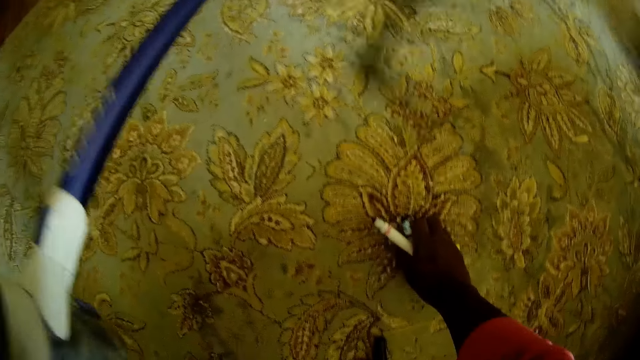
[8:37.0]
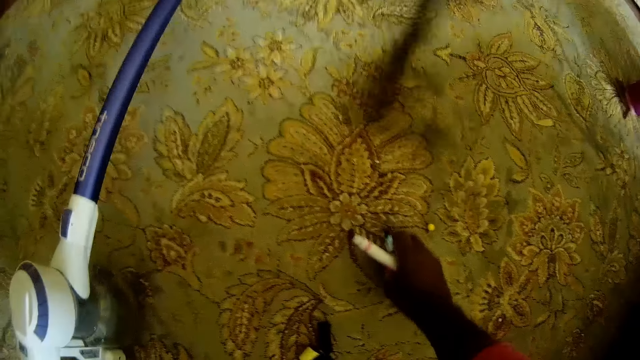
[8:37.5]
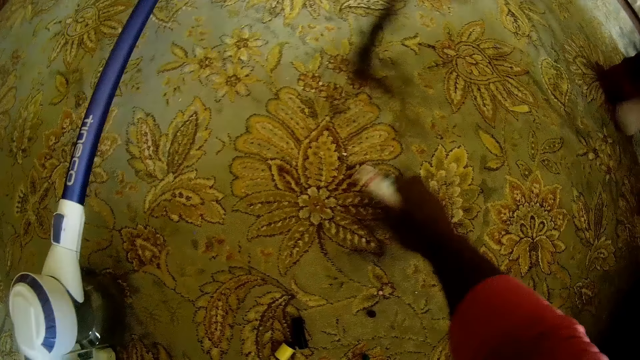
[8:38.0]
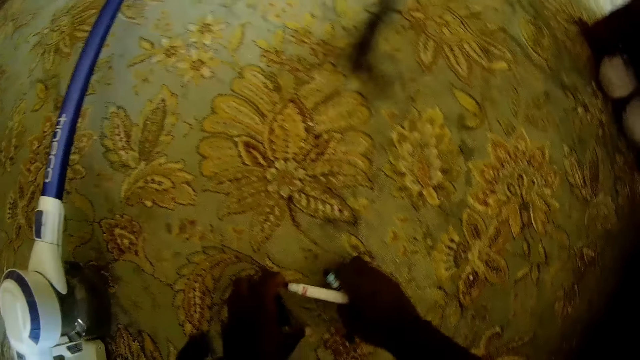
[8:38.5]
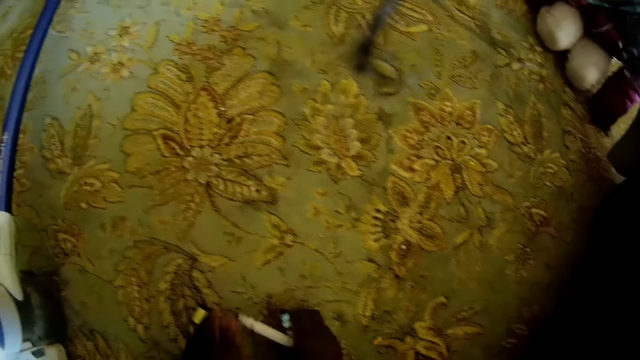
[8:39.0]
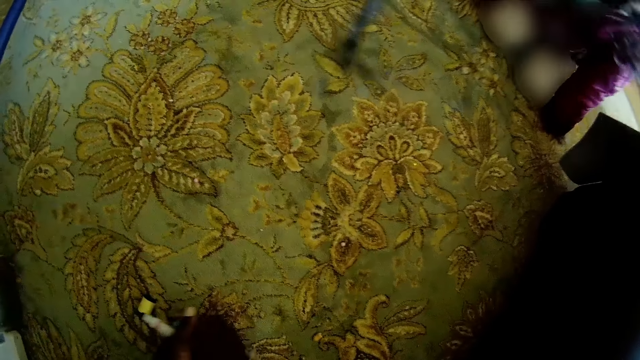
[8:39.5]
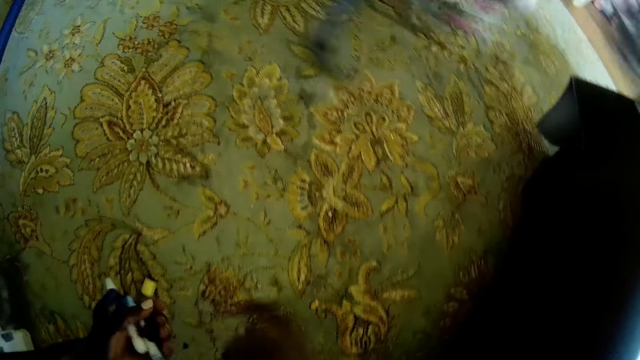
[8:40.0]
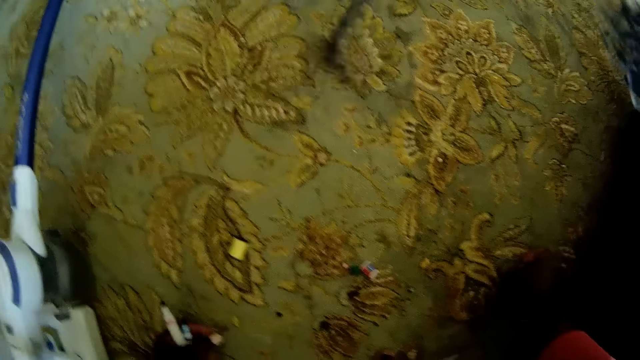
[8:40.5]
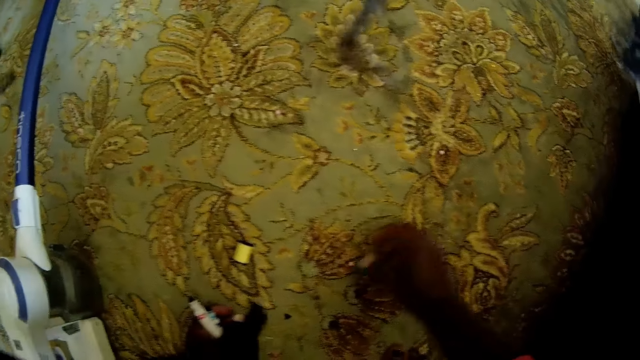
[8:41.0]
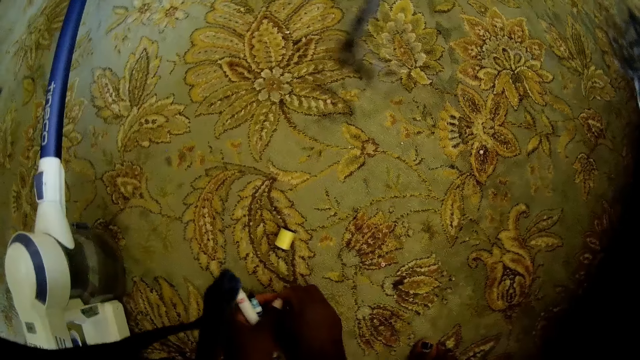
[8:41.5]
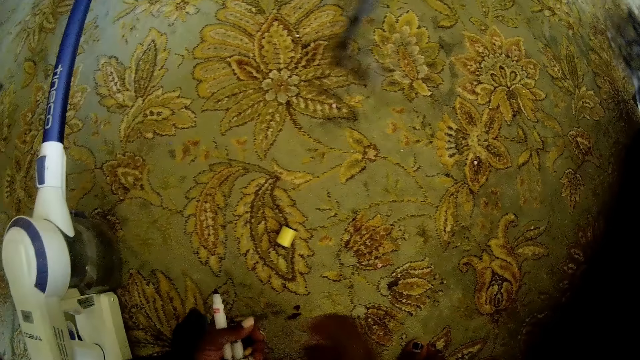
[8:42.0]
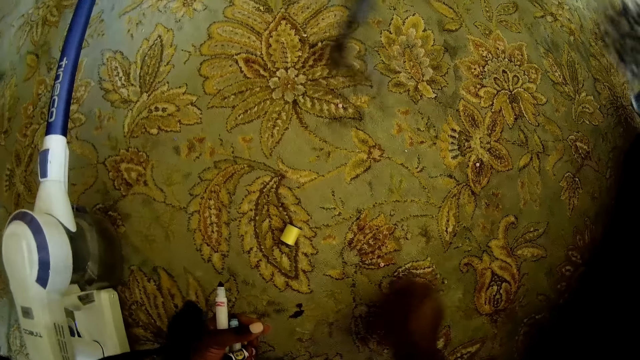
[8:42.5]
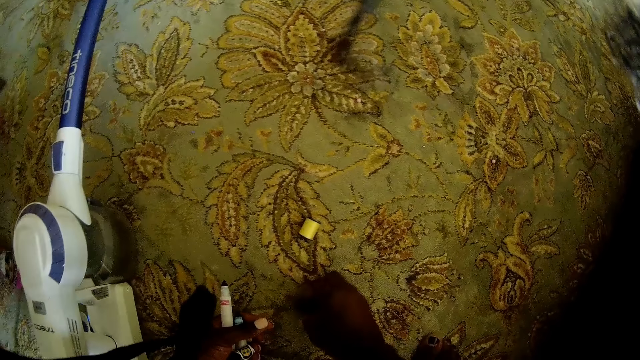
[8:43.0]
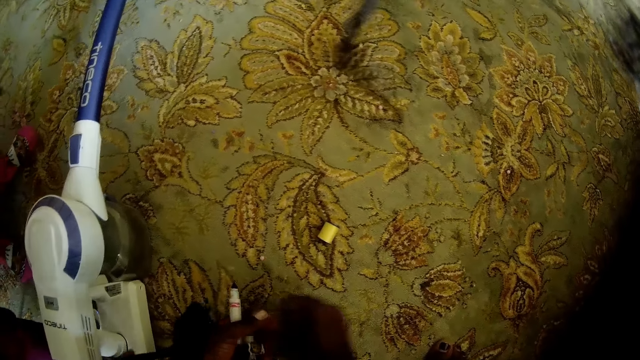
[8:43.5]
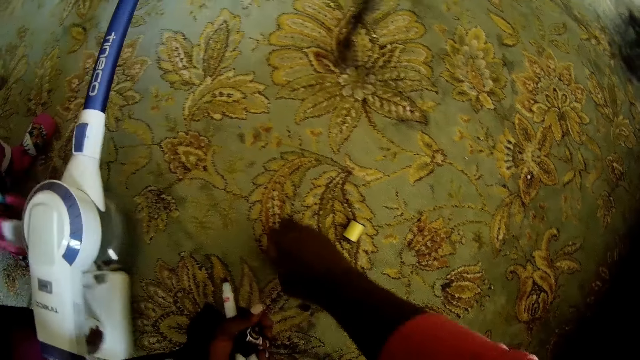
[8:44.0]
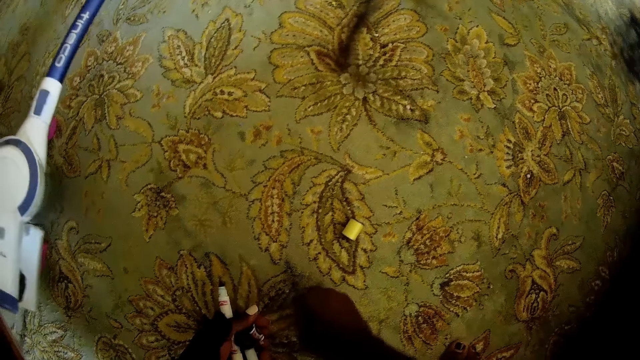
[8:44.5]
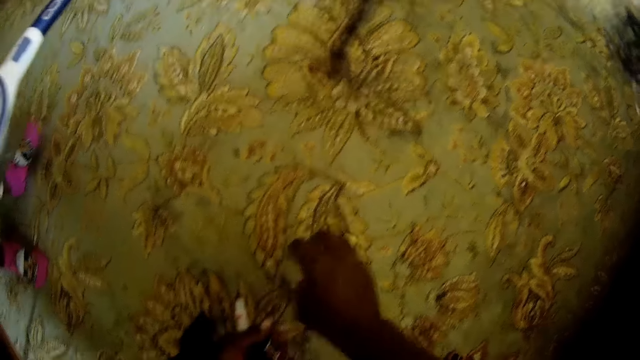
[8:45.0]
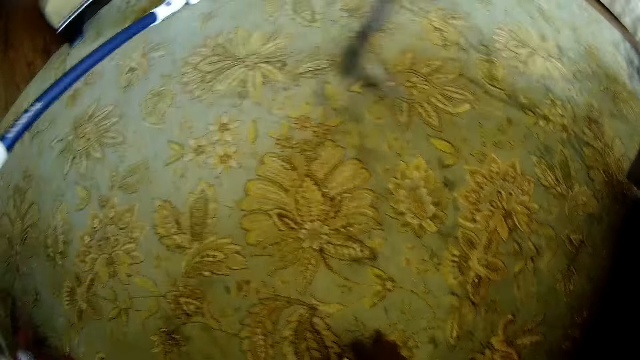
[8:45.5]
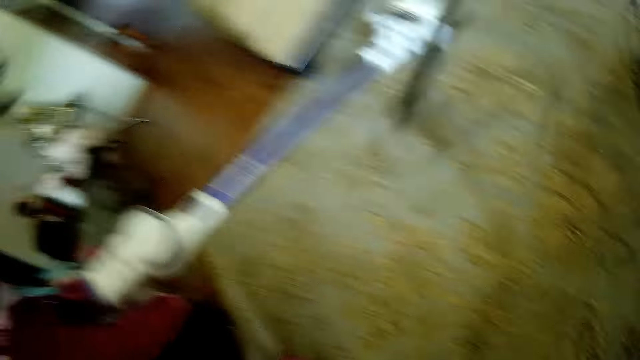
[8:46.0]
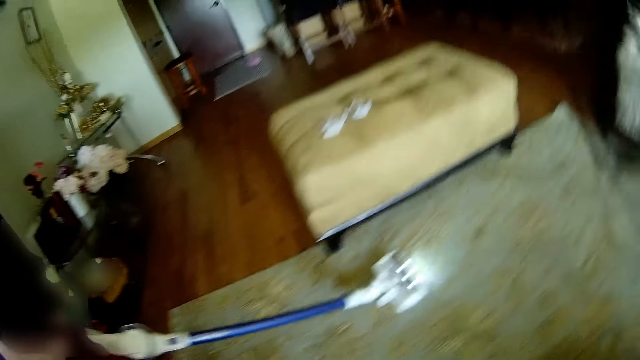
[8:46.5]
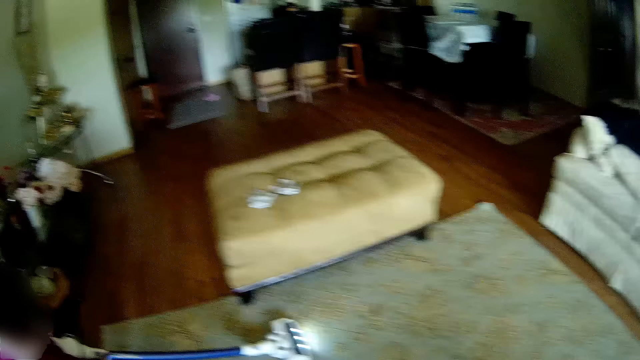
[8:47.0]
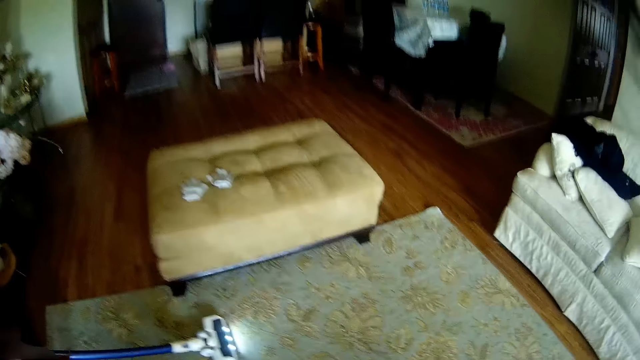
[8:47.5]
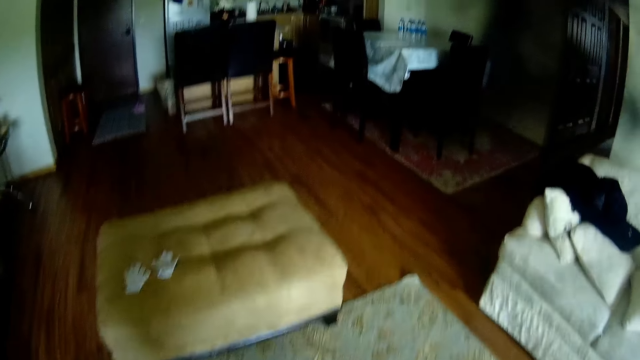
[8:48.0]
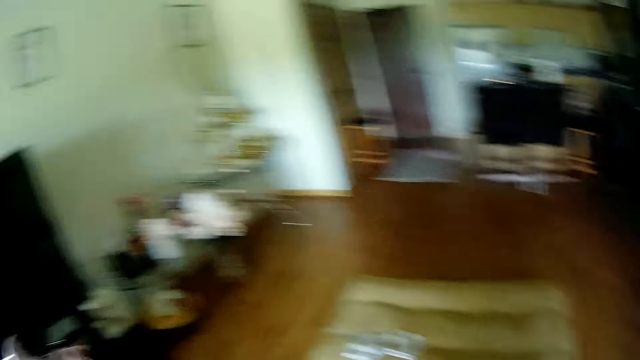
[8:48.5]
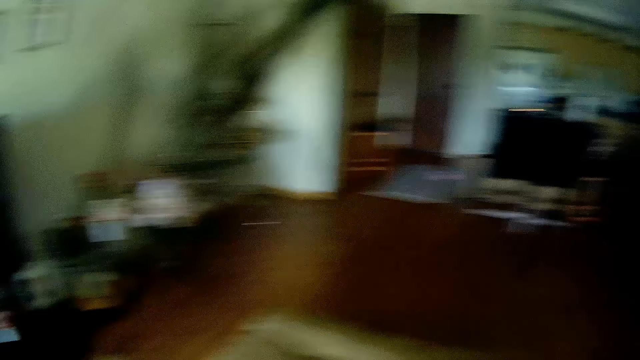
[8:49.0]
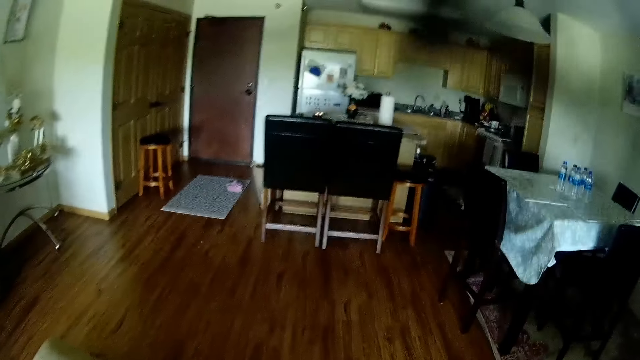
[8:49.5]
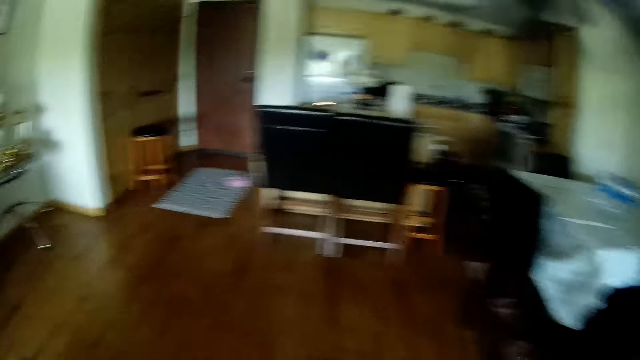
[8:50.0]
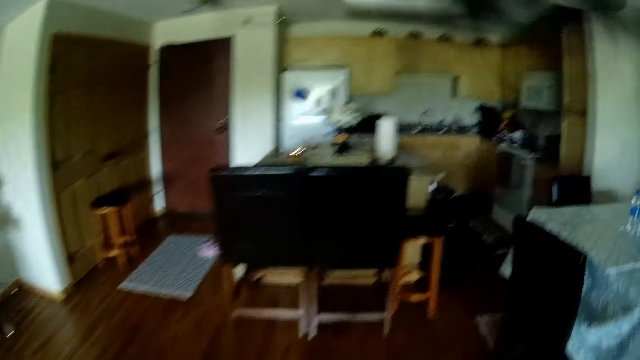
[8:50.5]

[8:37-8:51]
The camera wearer puts the vacuum cleaner on the floor with her right hand. She converses with a kid. She picks up beads and markers from the floor with both hands. The kid picks up the vacuum cleaner with both hands. The camera wearer picks something from the floor. The kid vacuum cleans the carpet. The camera wearer converses with the kid. She walks to the trash bin.

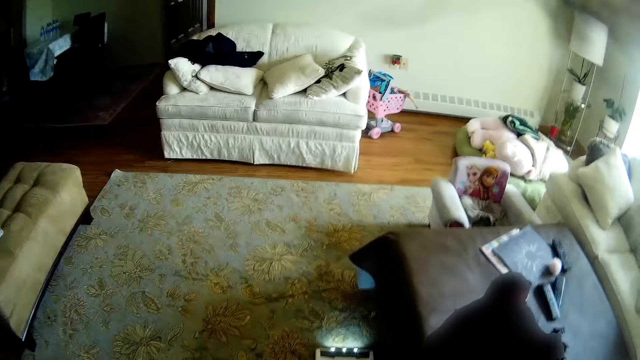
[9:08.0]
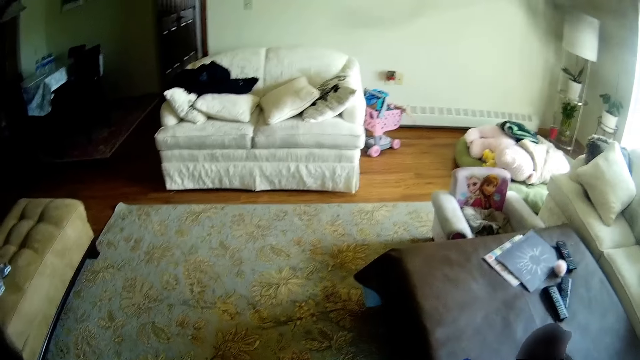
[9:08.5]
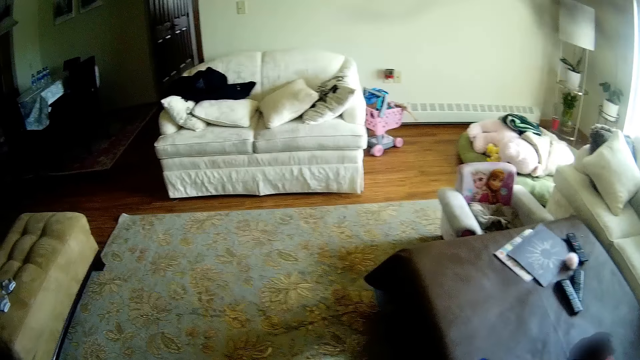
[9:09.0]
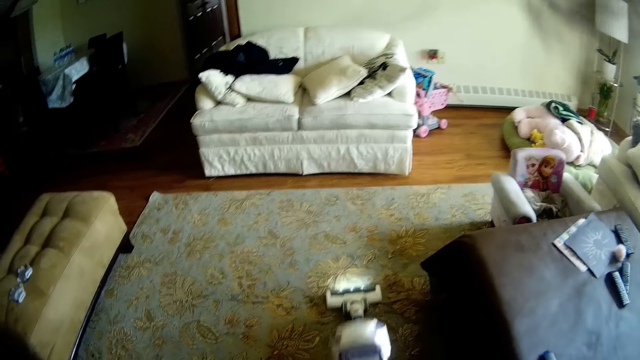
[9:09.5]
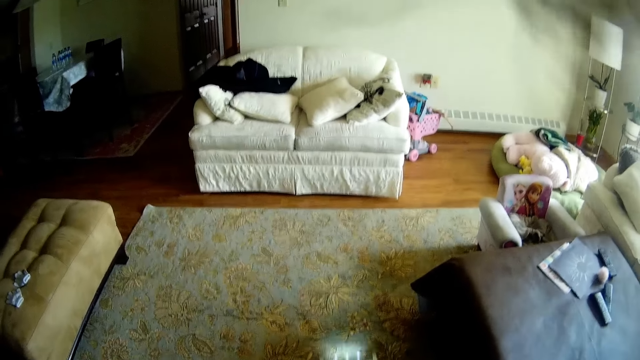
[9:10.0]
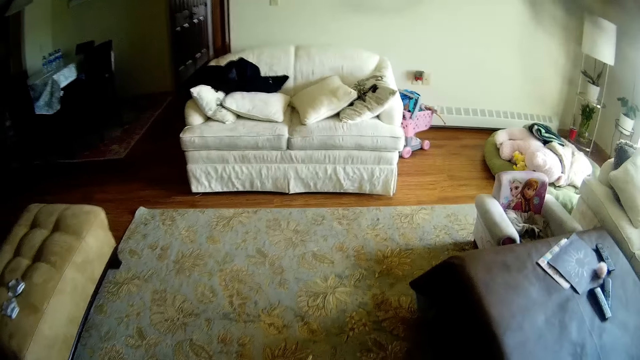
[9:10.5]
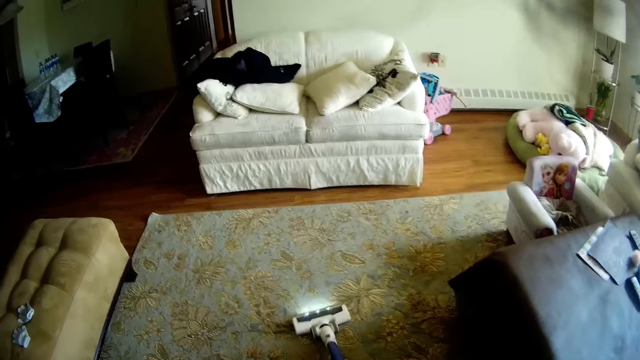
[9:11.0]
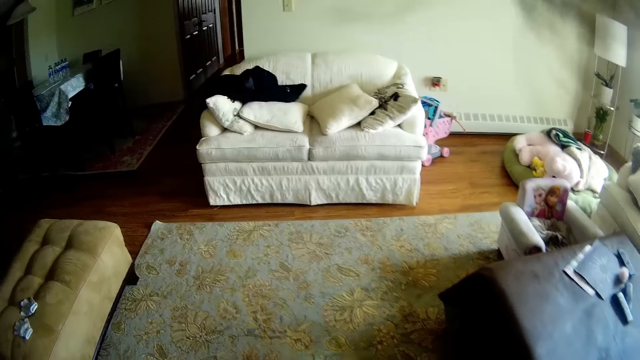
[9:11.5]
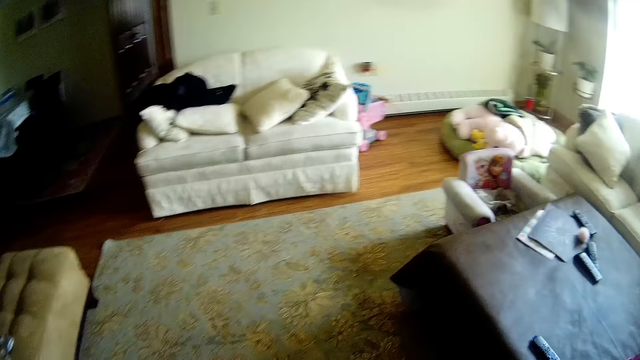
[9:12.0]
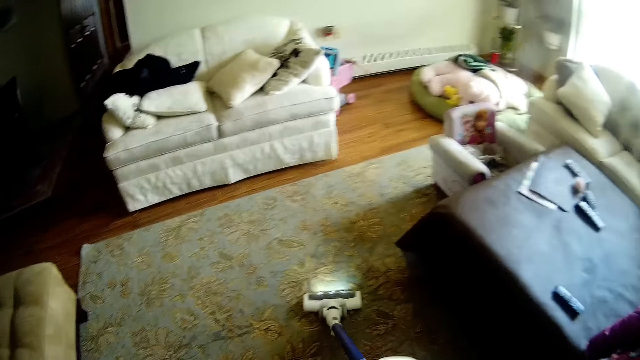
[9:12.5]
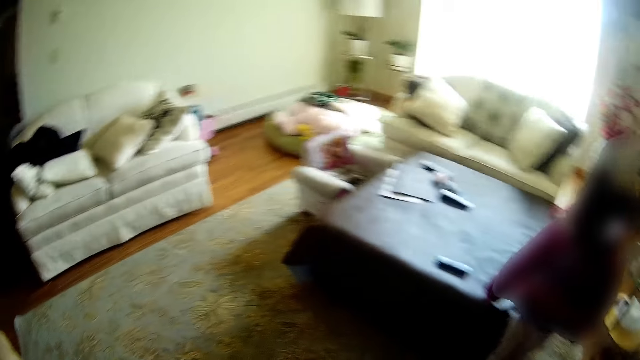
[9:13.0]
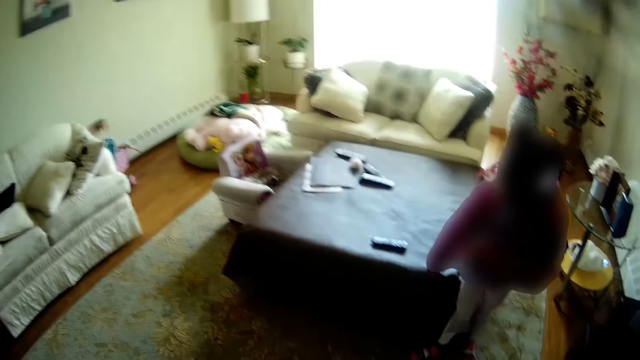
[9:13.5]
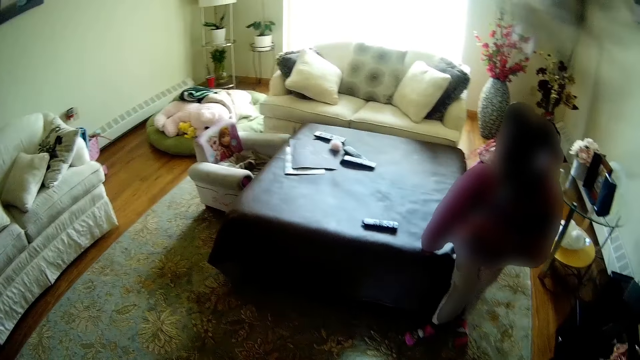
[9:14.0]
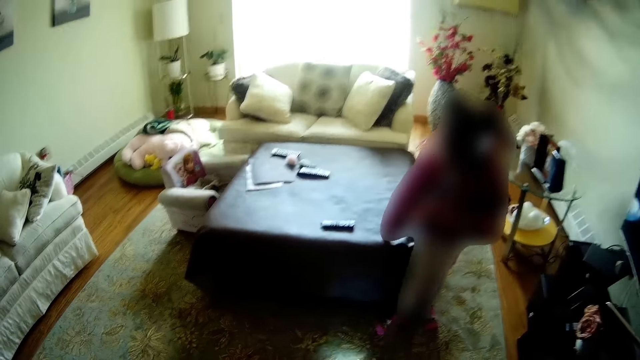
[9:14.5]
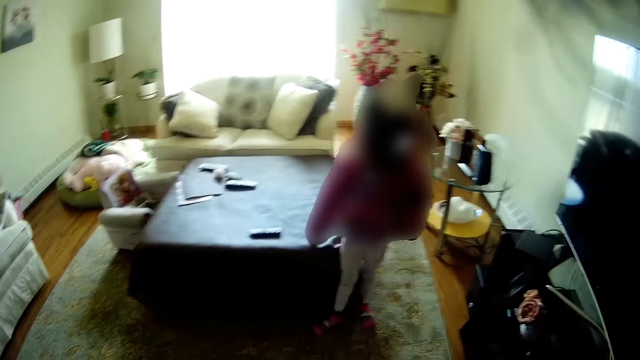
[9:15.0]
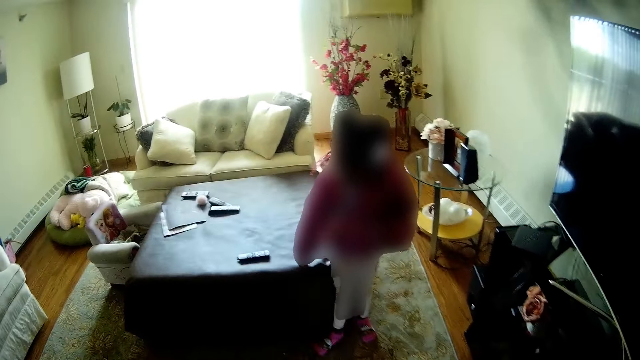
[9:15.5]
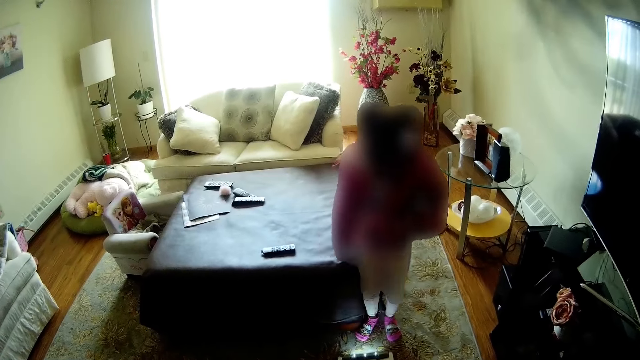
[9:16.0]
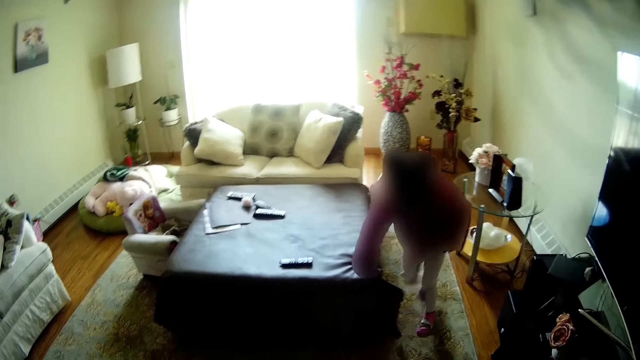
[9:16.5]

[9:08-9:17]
The camera wearer vacuums the rug with her right hand. A baby steps back.
